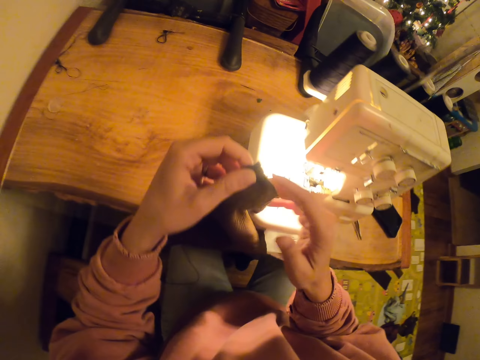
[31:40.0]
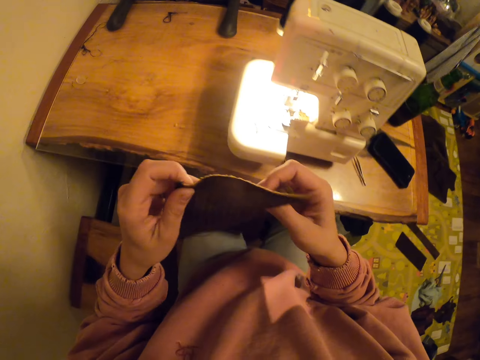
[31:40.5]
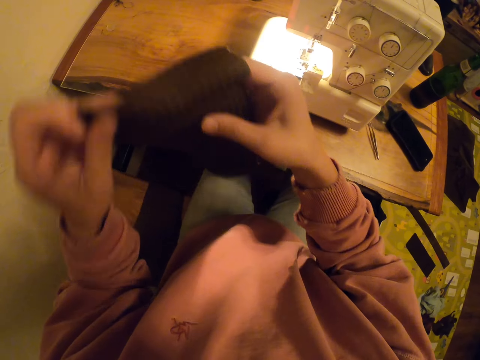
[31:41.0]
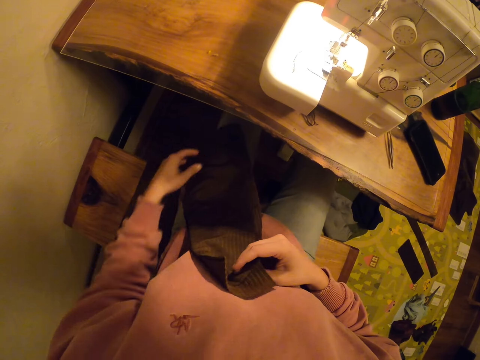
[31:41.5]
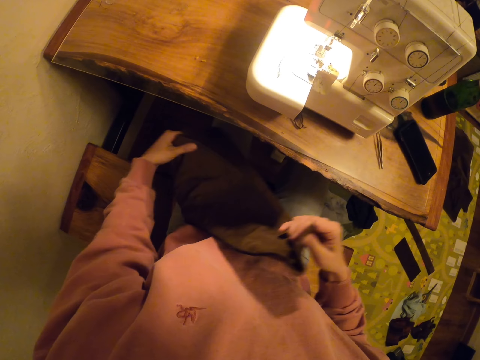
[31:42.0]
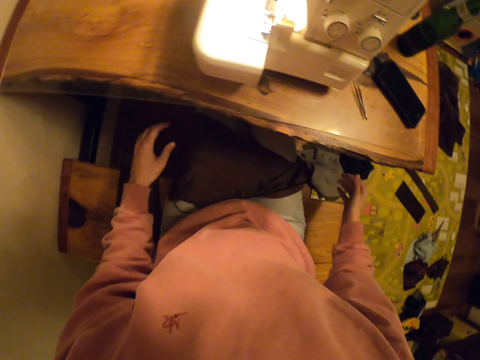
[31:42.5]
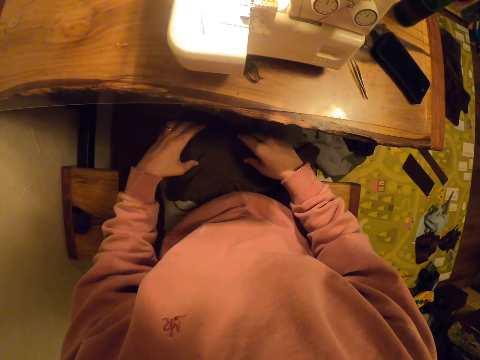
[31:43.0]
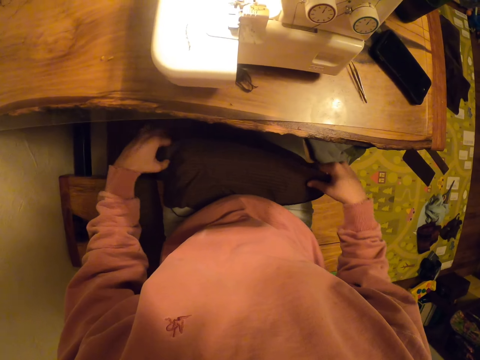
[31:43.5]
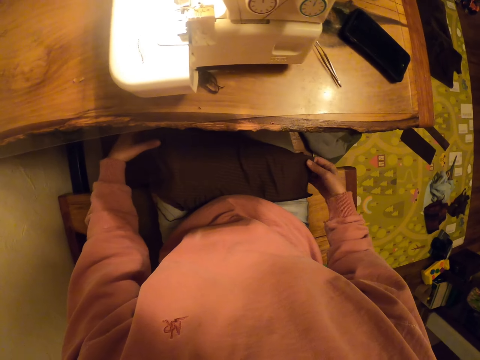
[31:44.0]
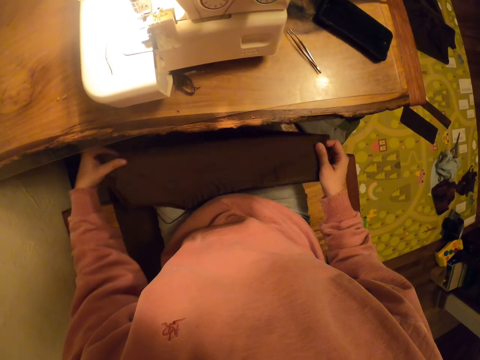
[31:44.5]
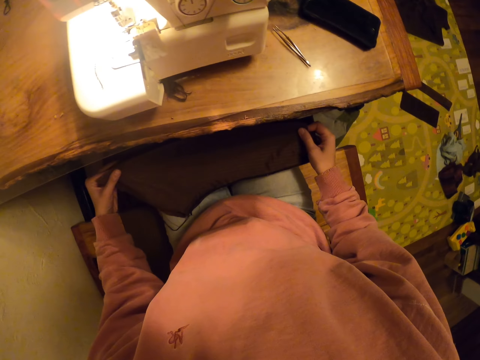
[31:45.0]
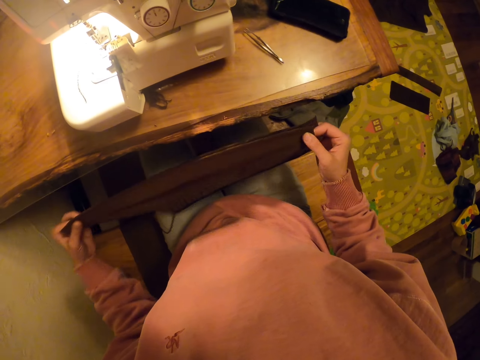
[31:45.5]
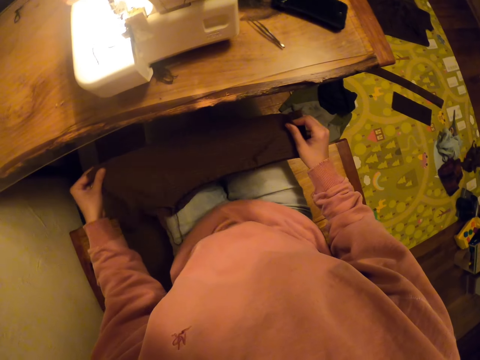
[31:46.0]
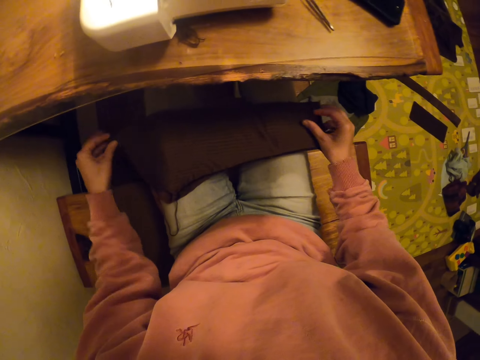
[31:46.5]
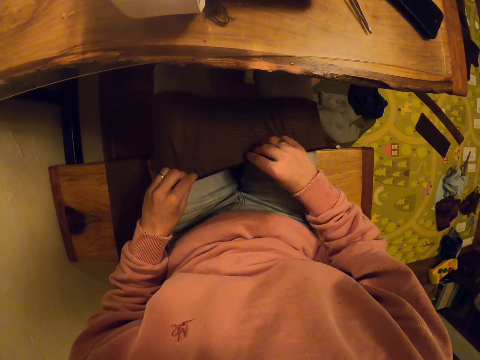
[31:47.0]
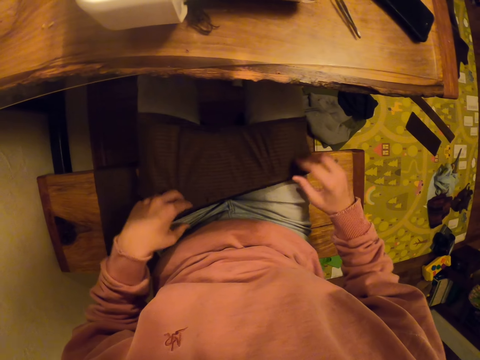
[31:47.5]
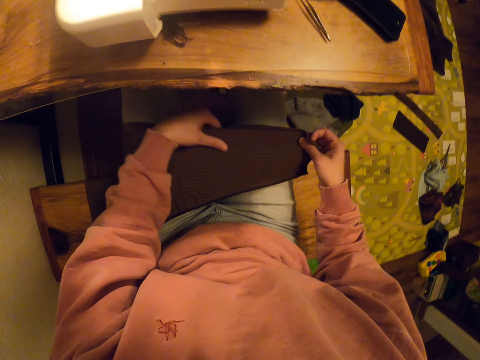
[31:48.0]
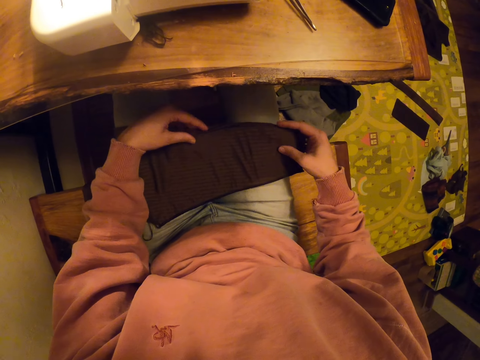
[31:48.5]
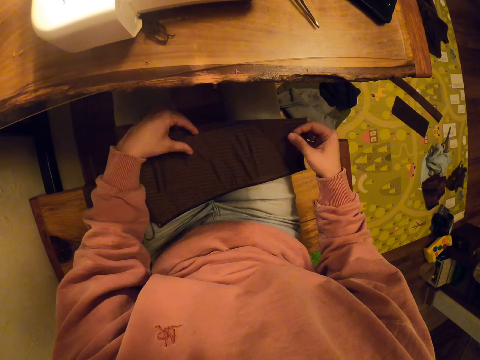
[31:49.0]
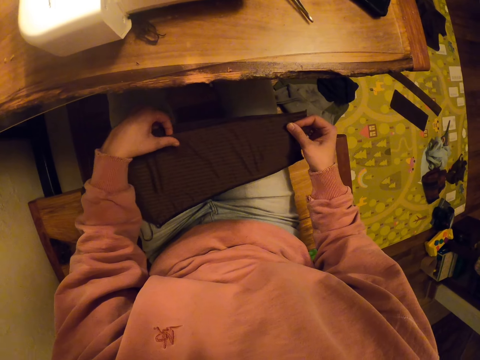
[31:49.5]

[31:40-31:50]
The camera wearer puts the fabric on their lap. They adjust the fabric.

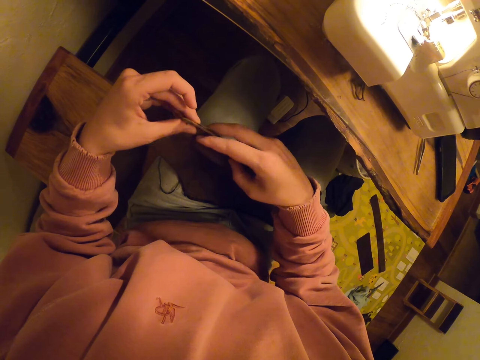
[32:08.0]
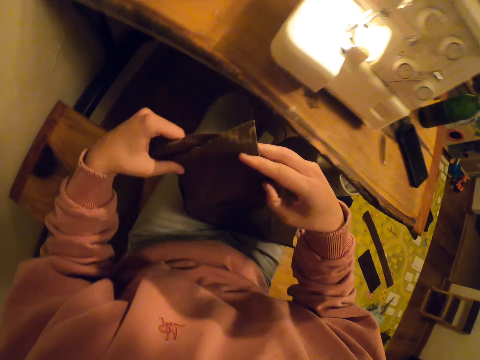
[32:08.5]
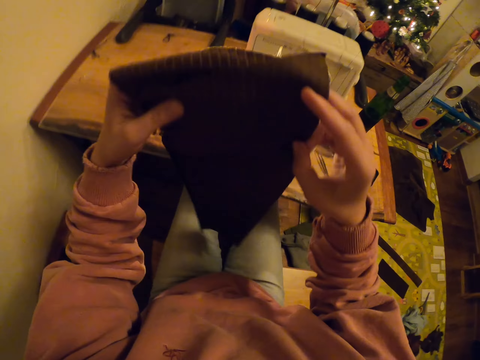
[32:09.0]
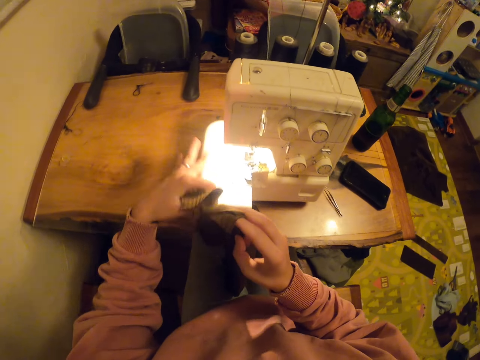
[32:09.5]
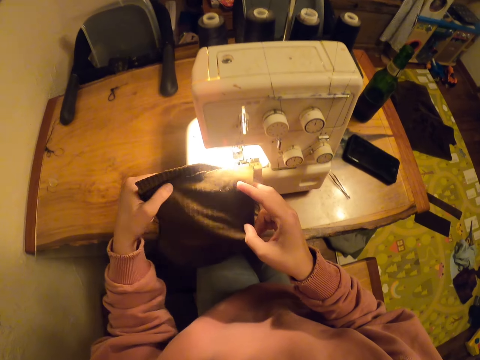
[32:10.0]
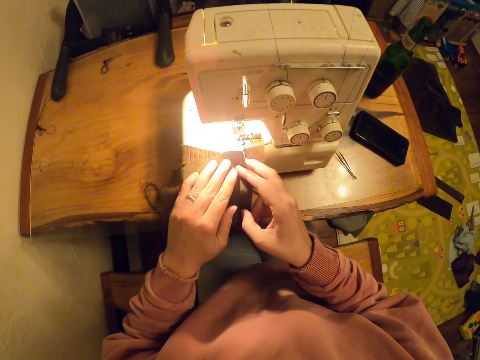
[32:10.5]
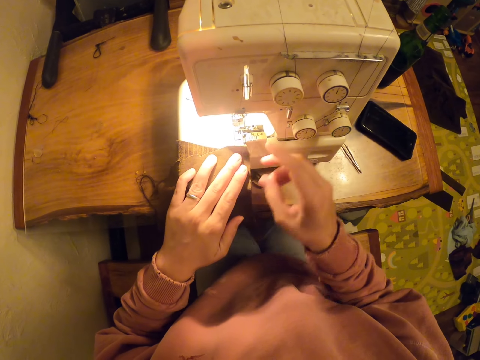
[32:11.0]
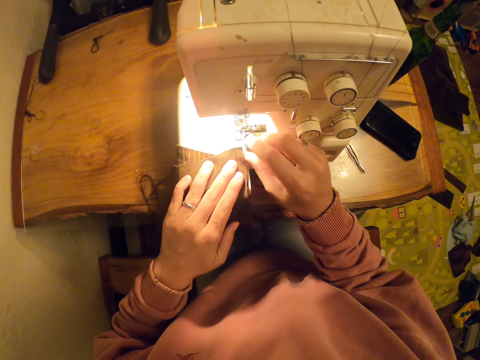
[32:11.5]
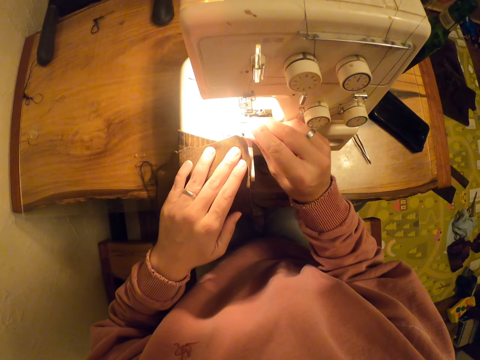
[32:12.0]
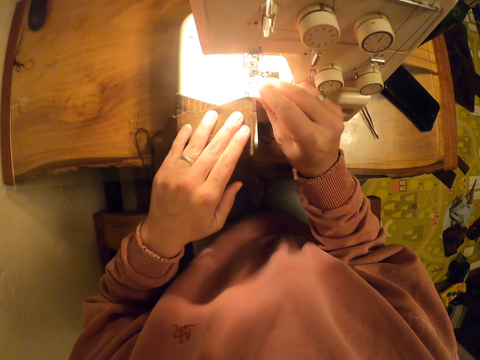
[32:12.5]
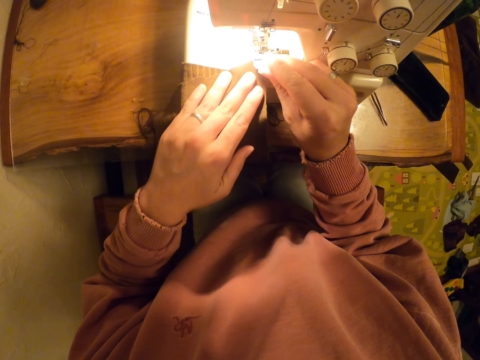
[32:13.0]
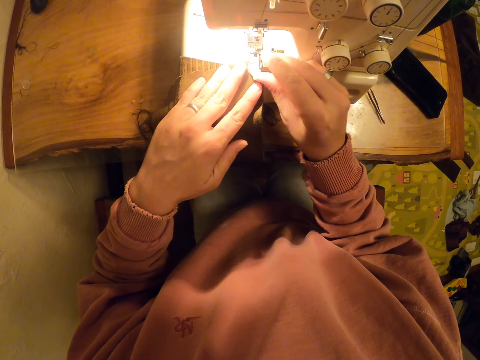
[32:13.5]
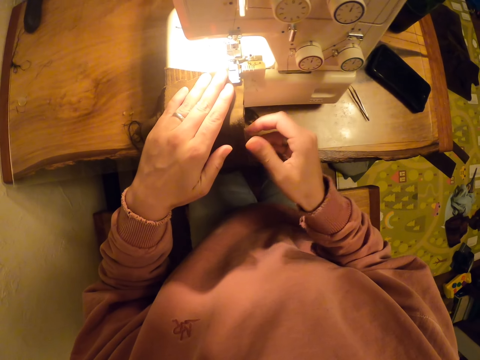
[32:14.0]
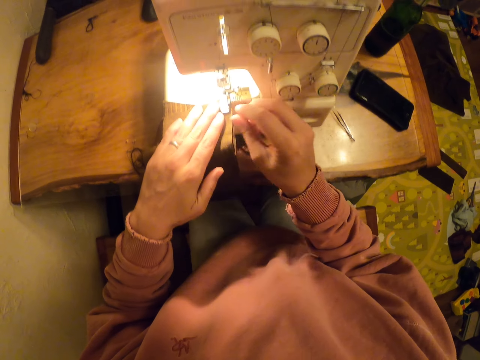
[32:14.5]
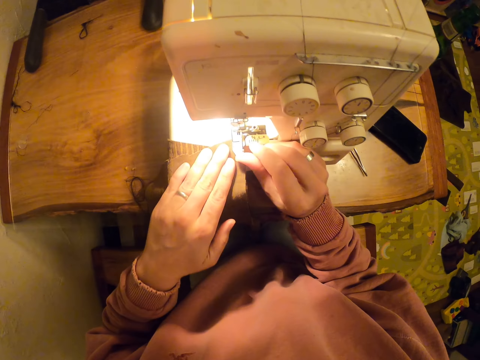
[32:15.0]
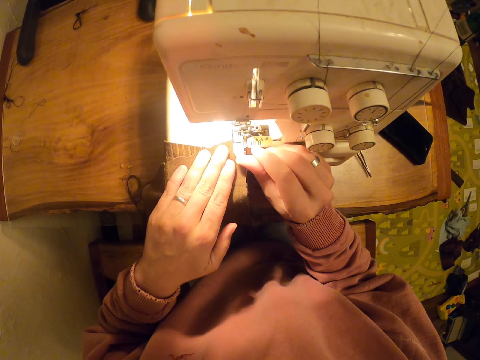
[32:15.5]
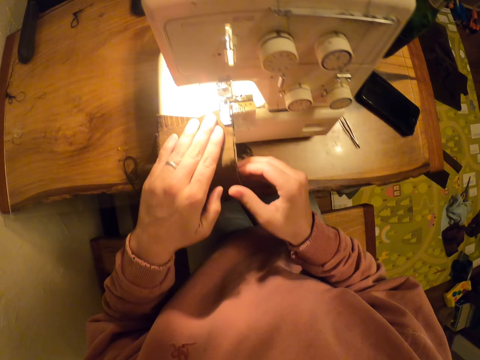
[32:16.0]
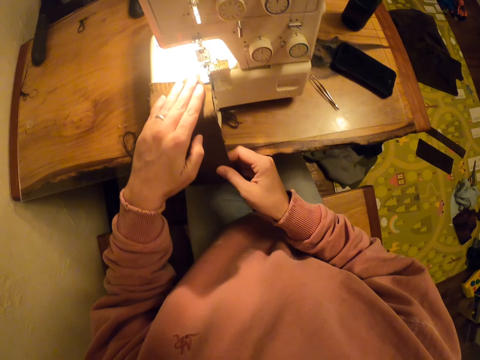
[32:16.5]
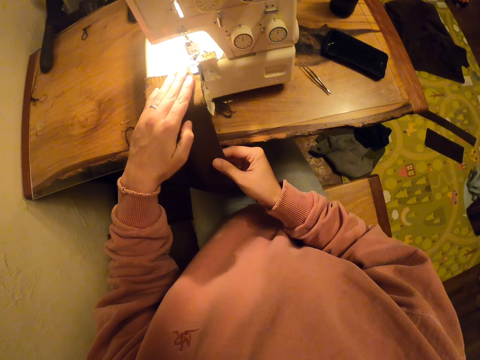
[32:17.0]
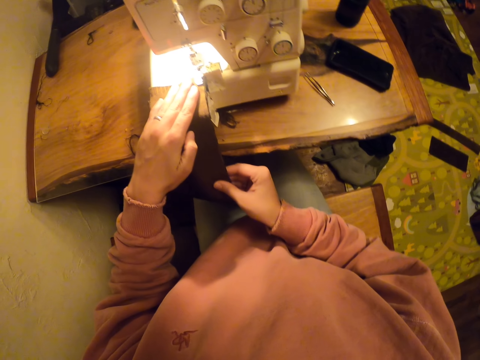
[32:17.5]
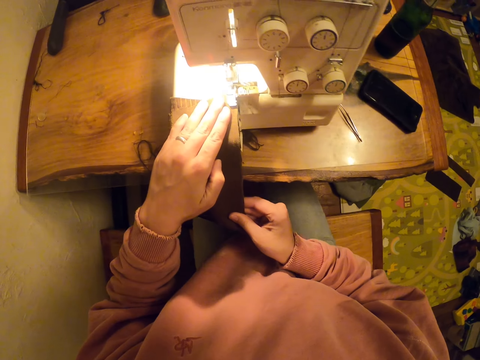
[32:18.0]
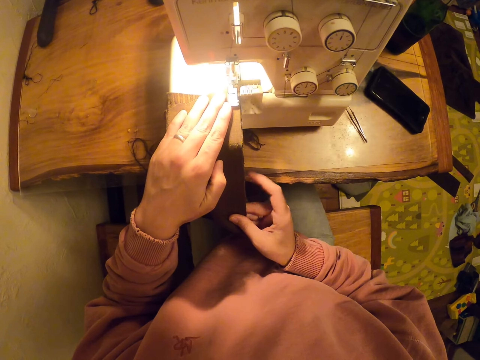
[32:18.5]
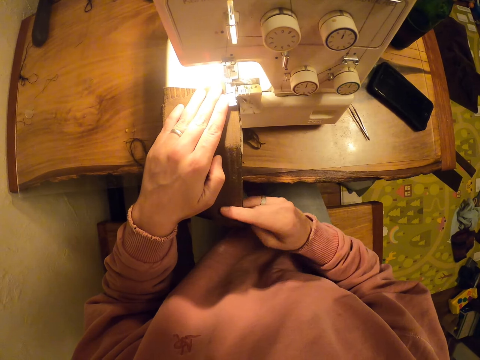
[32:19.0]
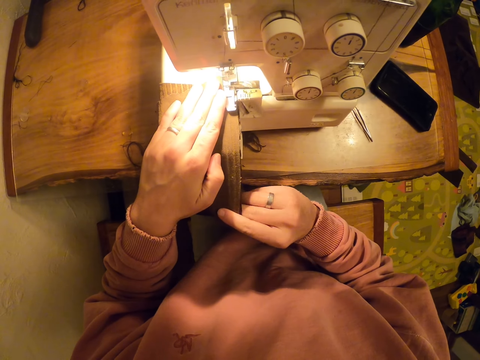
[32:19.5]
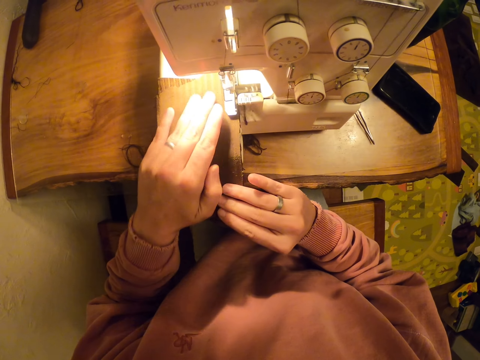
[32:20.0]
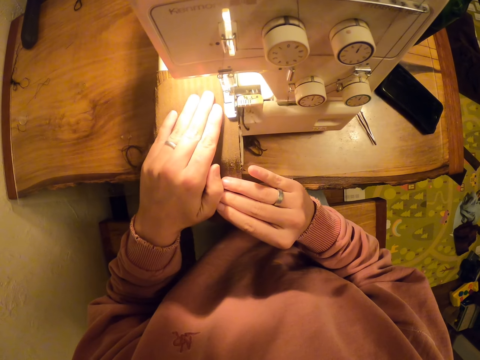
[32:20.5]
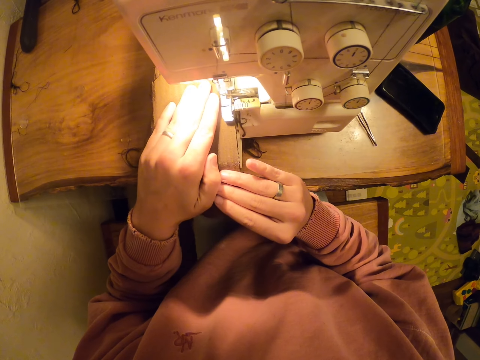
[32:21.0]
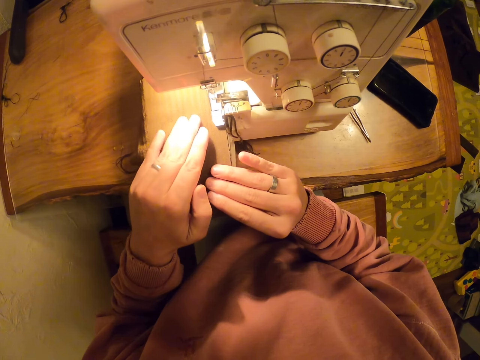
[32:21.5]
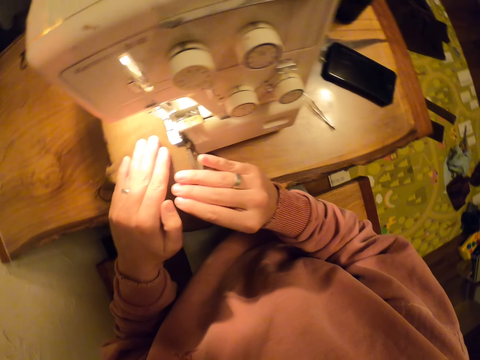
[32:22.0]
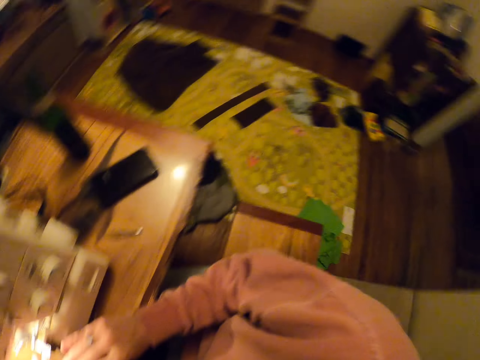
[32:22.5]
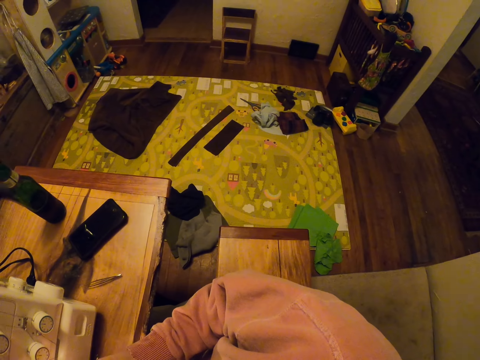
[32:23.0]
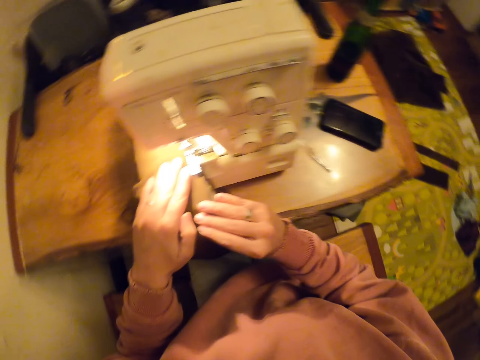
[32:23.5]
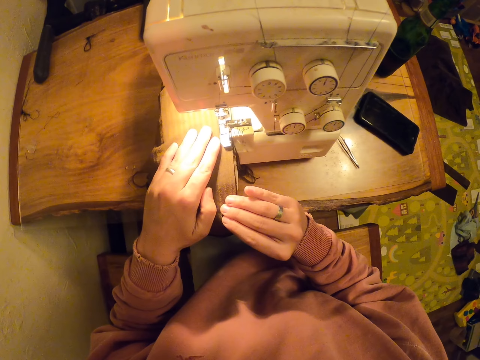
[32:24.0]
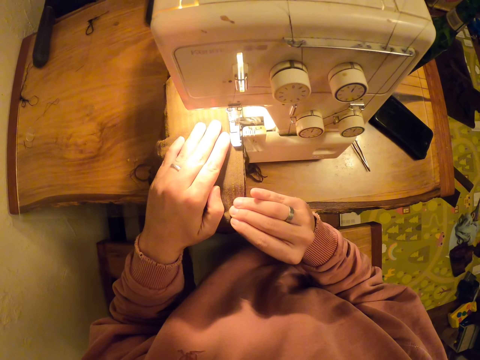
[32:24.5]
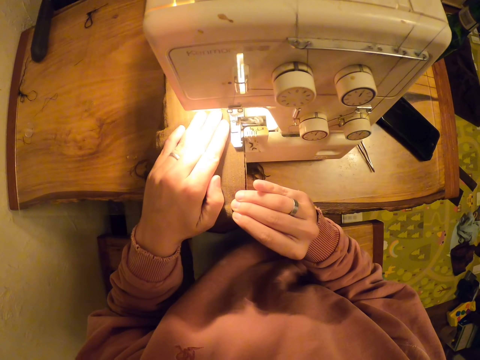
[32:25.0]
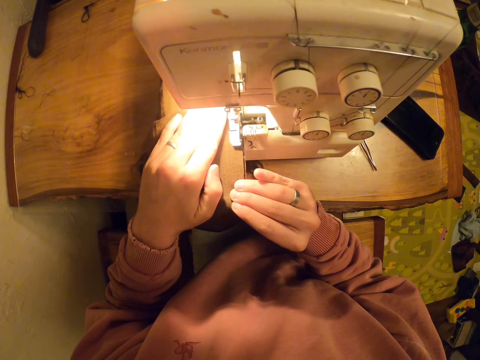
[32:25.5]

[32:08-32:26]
The camera wearer places the piece of cloth on the sewing machine. They sew the cloth. They sew the piece of cloth. They look aside and sew the cloth.
